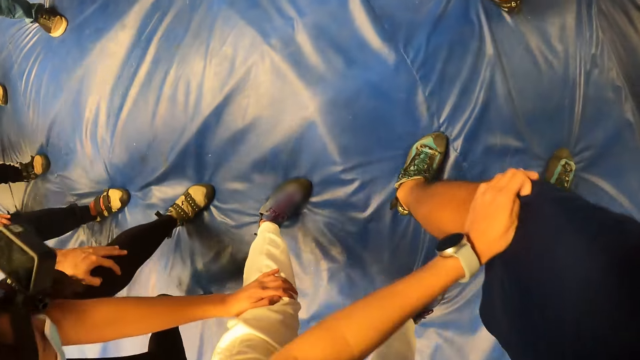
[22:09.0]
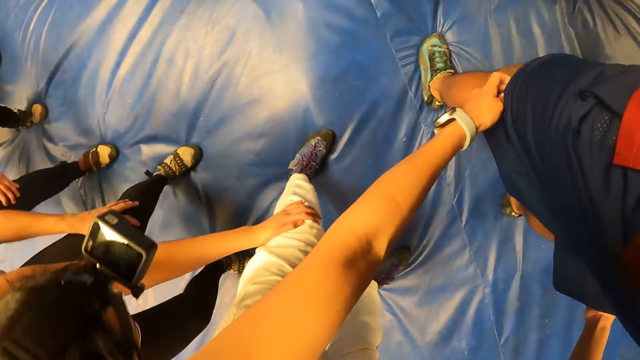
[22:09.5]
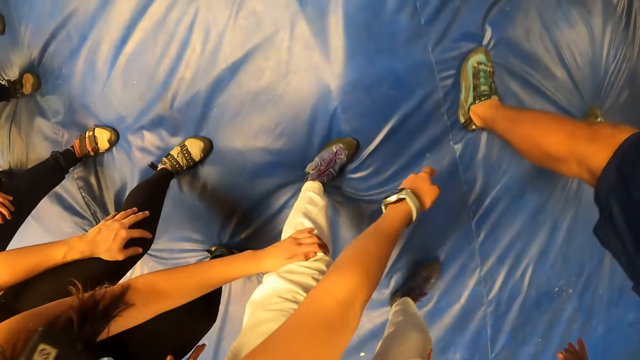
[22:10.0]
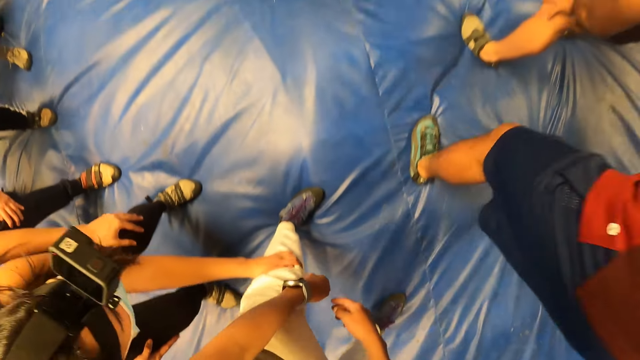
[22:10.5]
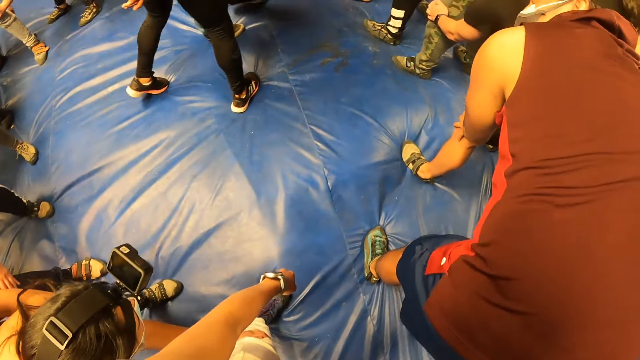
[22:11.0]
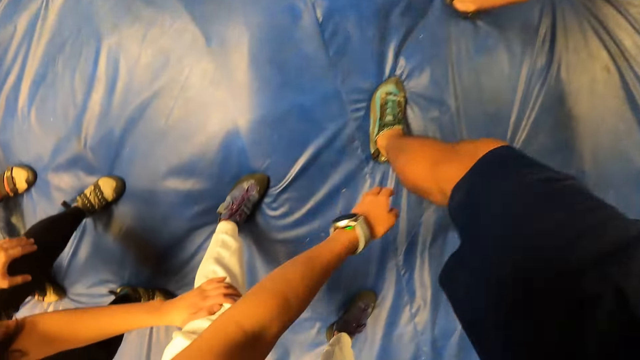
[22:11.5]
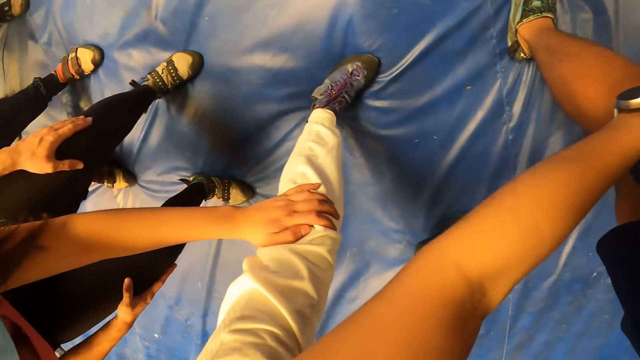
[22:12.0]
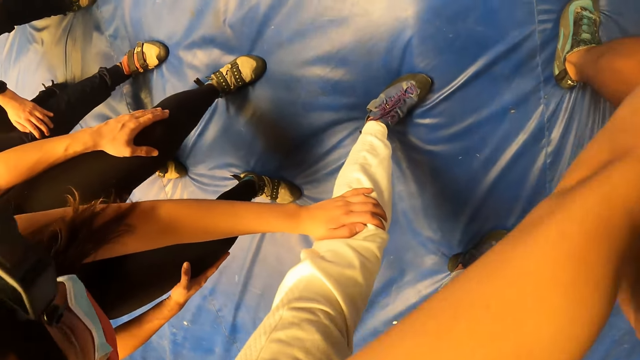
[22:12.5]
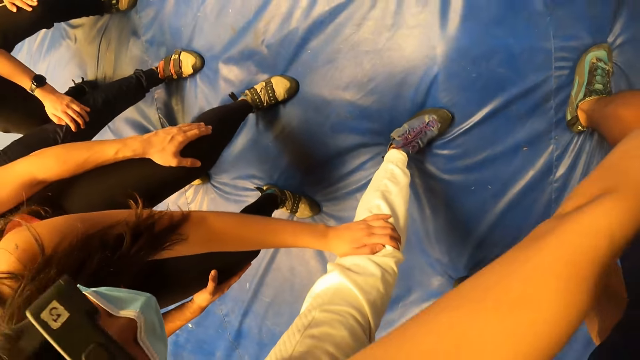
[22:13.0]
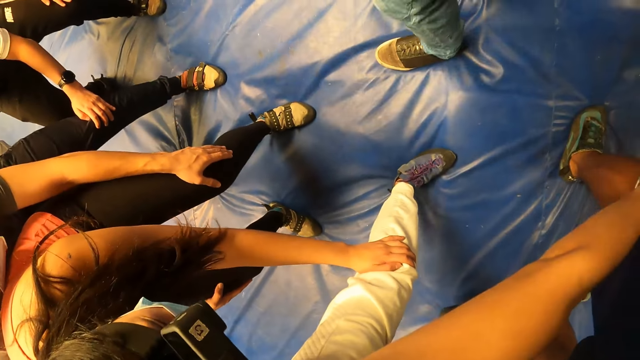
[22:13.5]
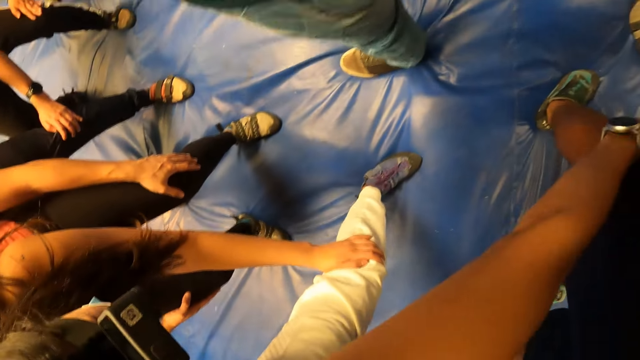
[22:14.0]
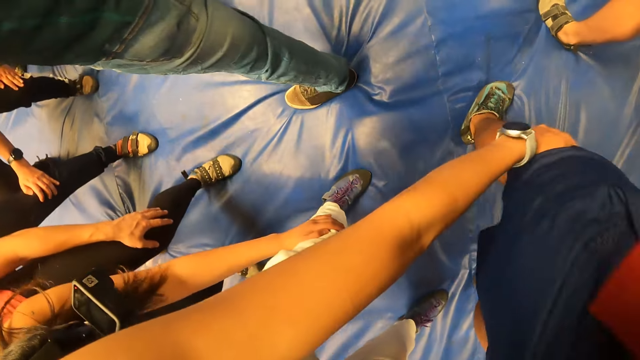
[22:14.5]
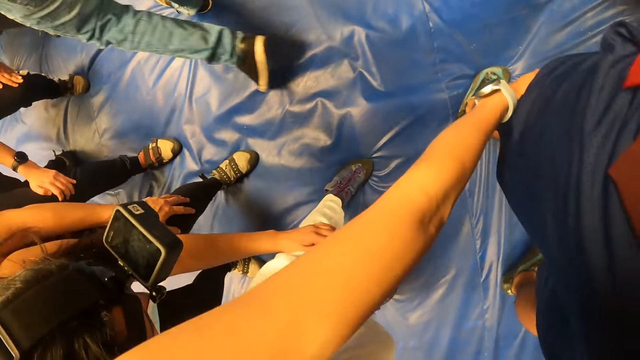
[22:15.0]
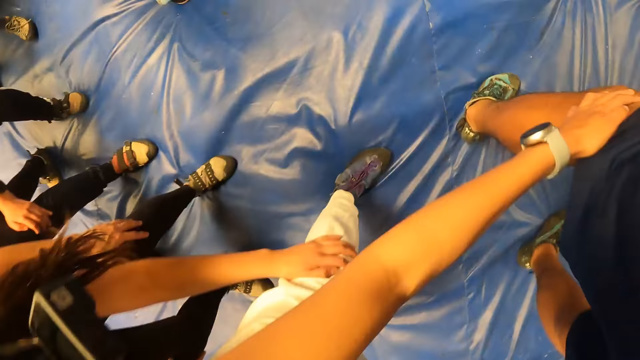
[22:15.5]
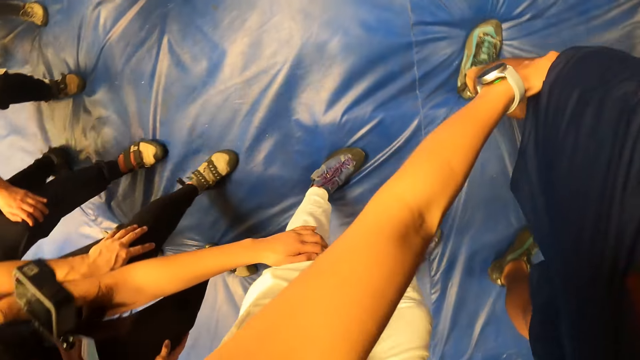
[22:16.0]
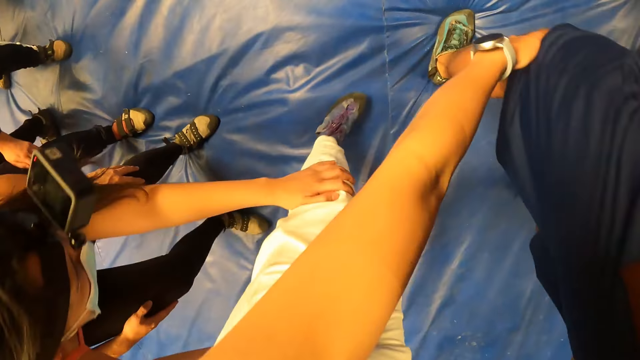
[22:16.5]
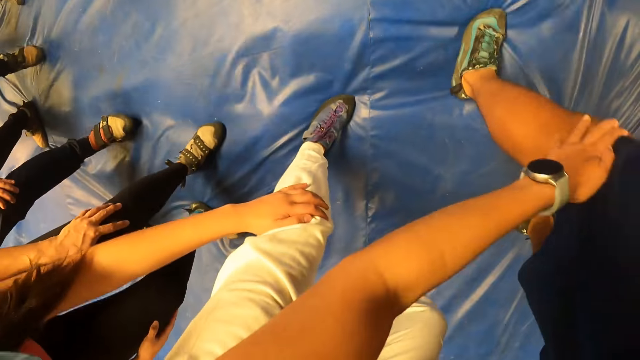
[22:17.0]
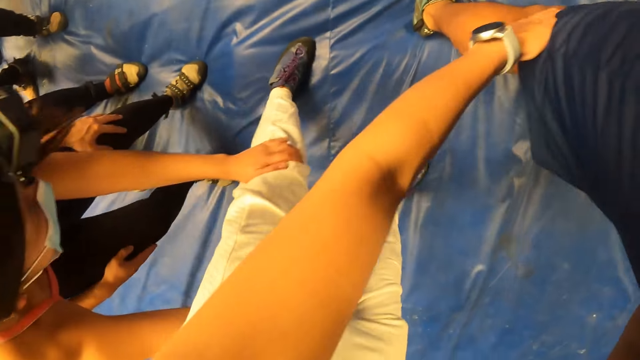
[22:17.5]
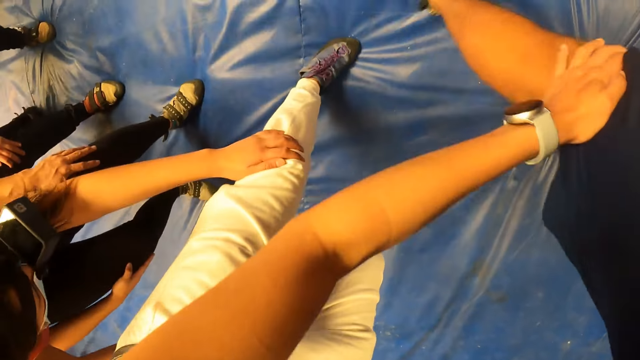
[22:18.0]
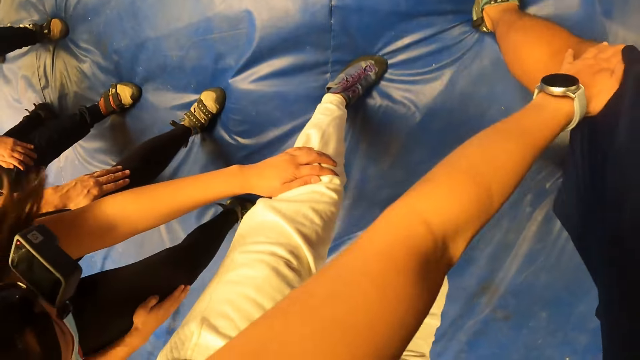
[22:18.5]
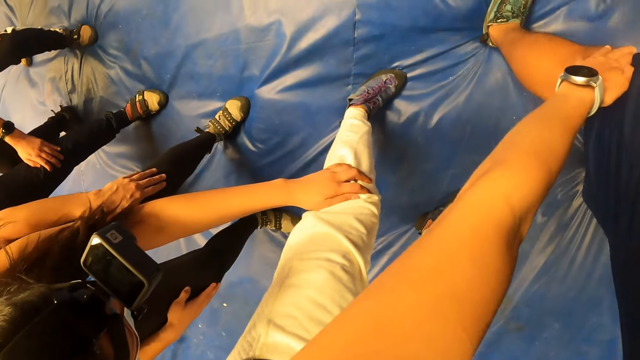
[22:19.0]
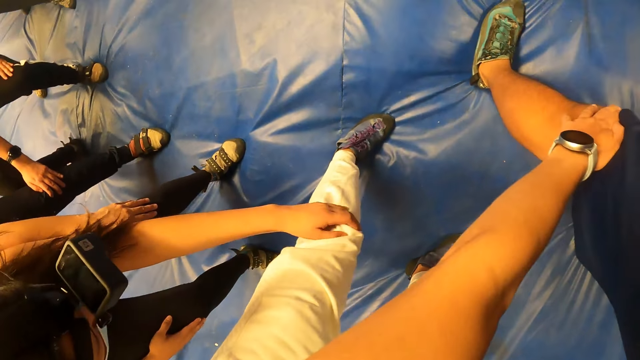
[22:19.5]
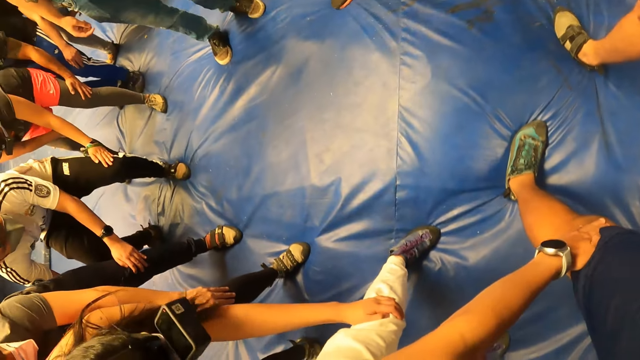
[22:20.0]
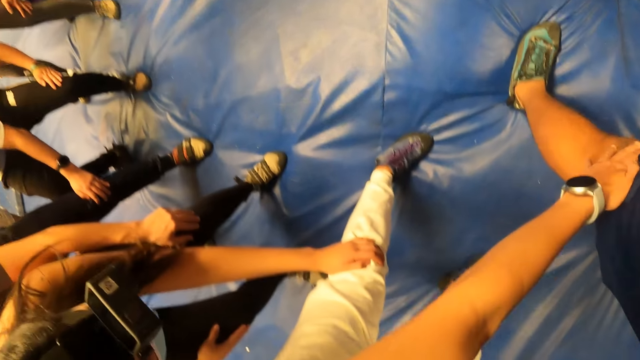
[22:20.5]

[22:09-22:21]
The camera wearer looks down.

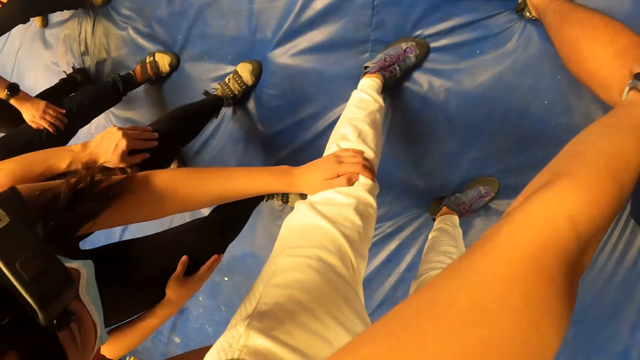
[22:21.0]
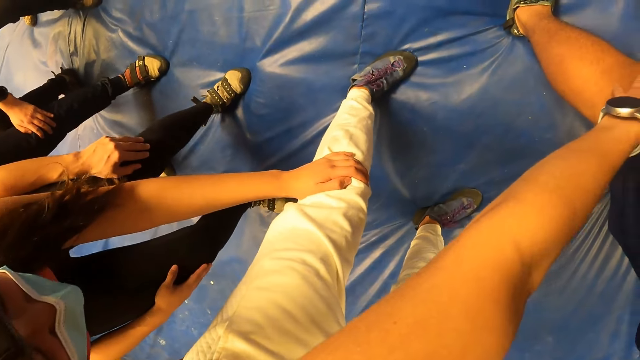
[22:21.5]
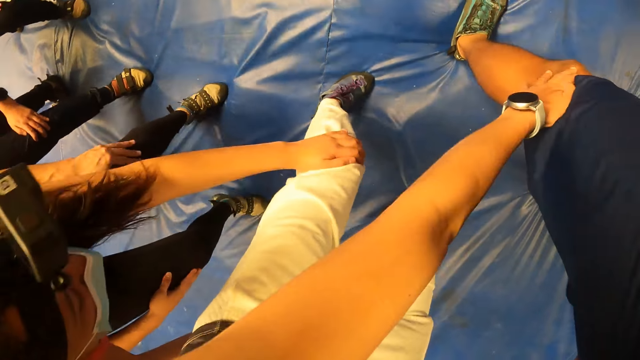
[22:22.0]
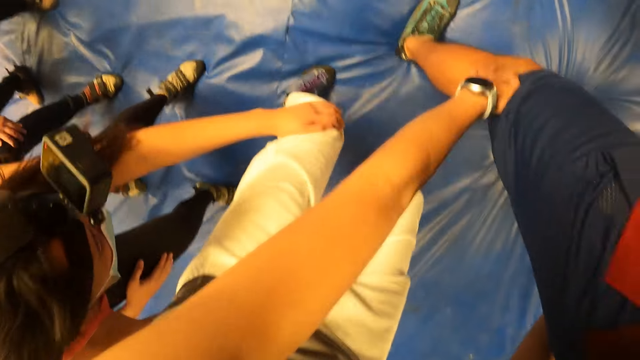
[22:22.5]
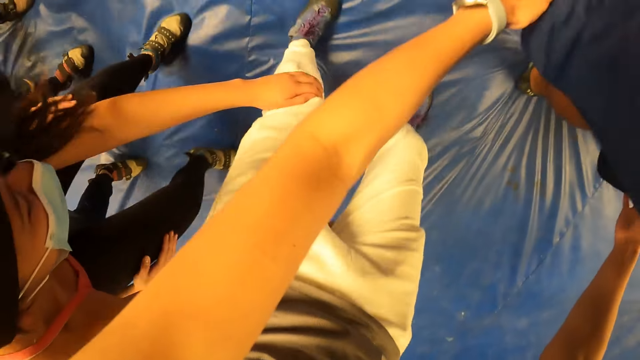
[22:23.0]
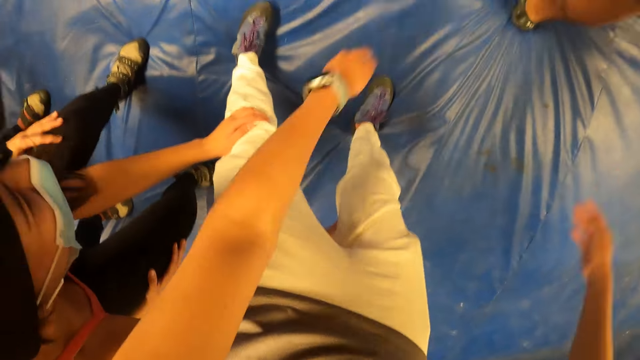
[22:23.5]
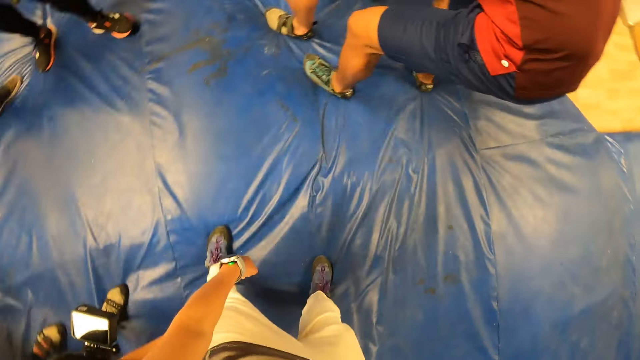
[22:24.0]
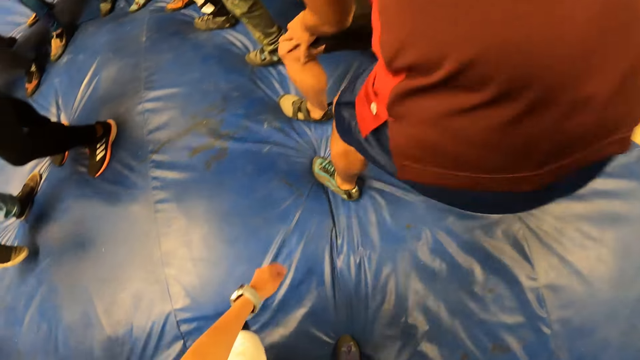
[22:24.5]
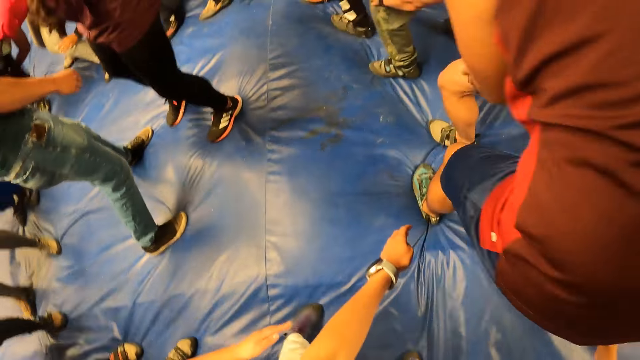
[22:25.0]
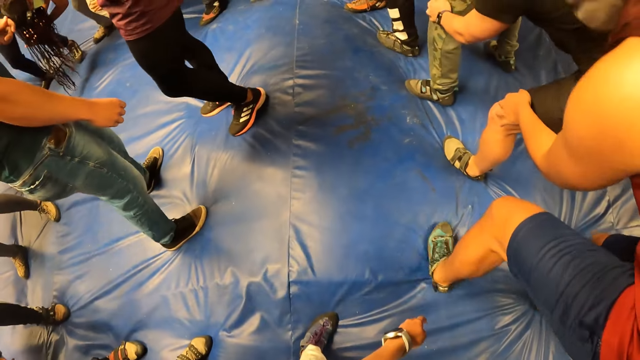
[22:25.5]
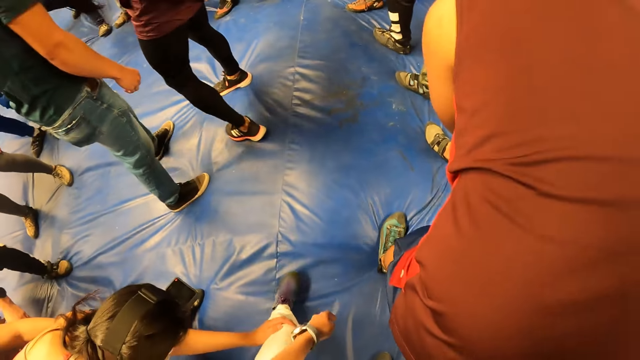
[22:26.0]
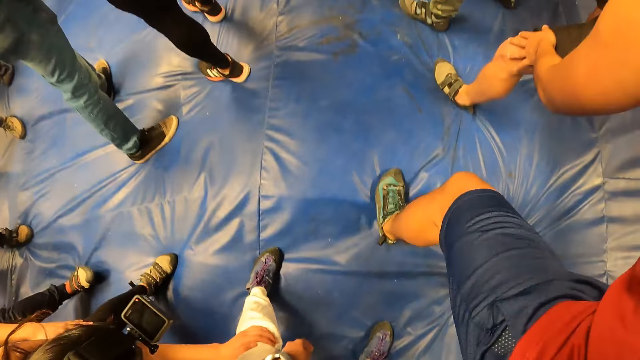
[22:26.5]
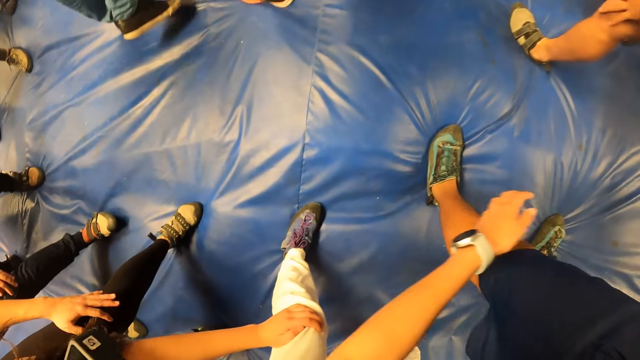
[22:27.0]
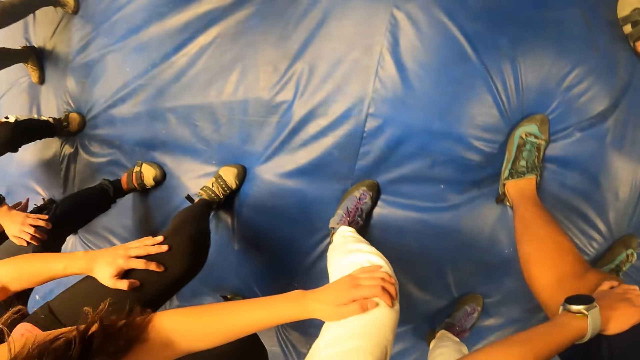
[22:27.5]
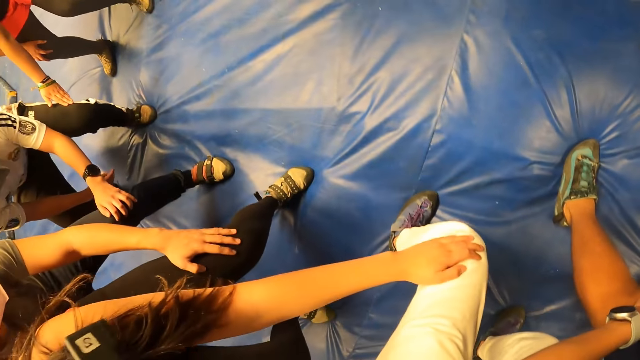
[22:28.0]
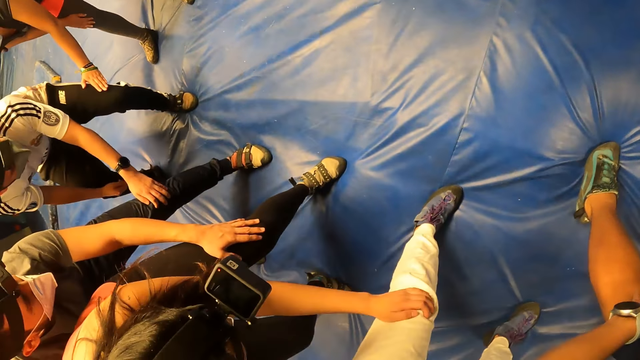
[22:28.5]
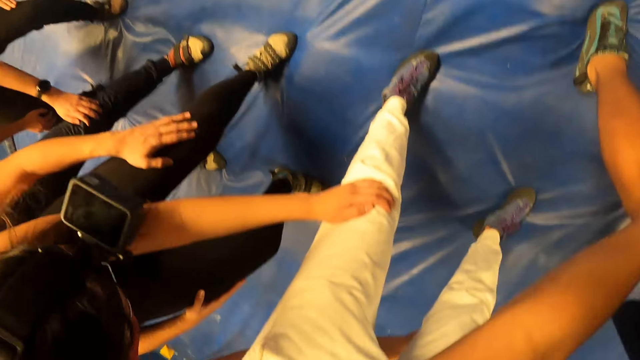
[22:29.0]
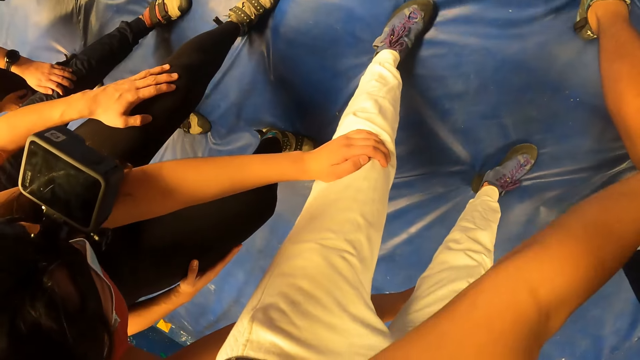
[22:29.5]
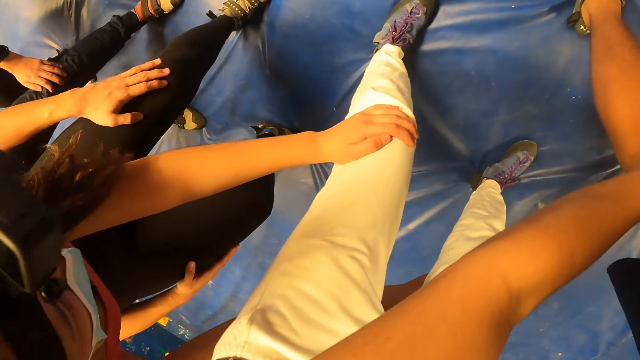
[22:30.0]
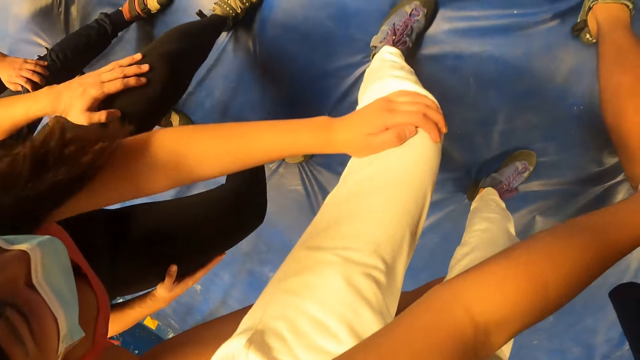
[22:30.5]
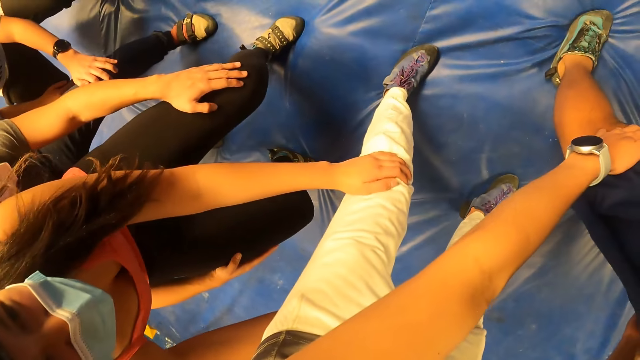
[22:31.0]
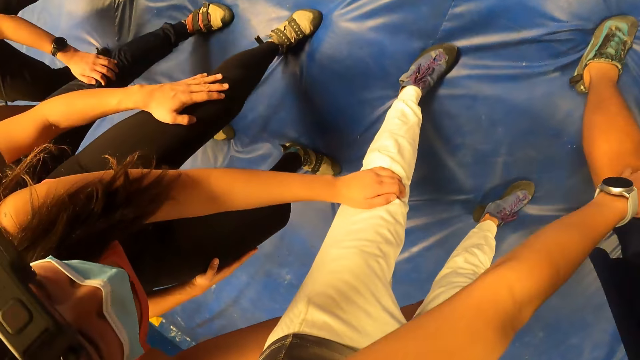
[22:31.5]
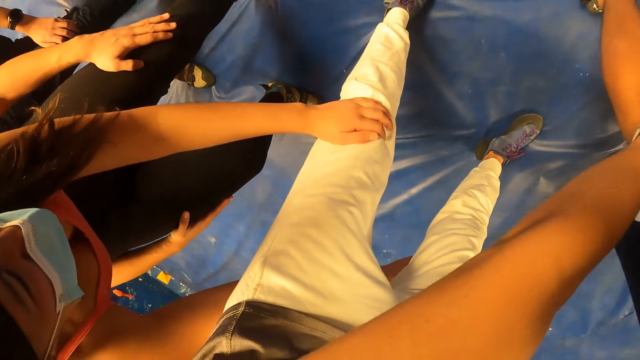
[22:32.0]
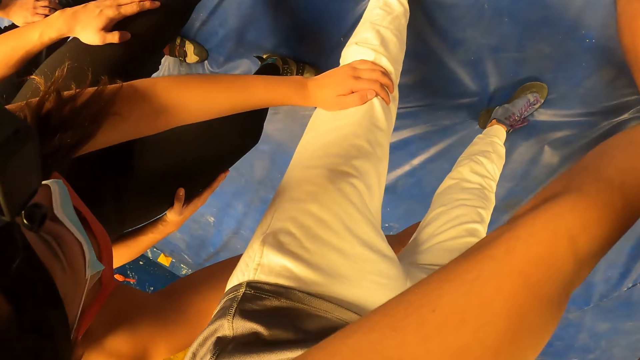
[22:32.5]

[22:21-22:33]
The camera wearer looks around. They look down.
